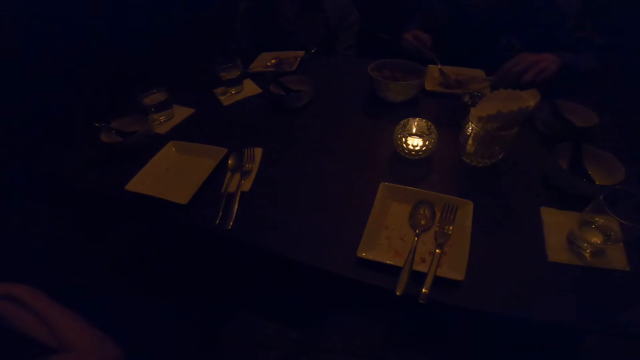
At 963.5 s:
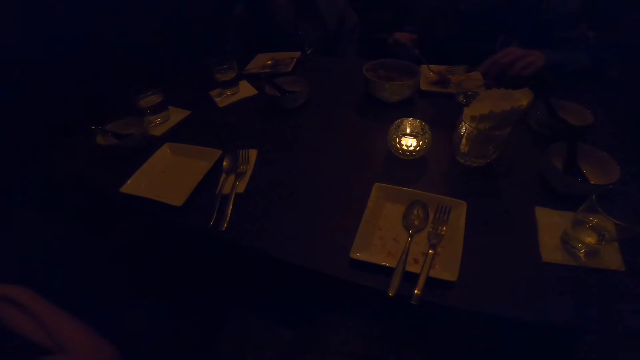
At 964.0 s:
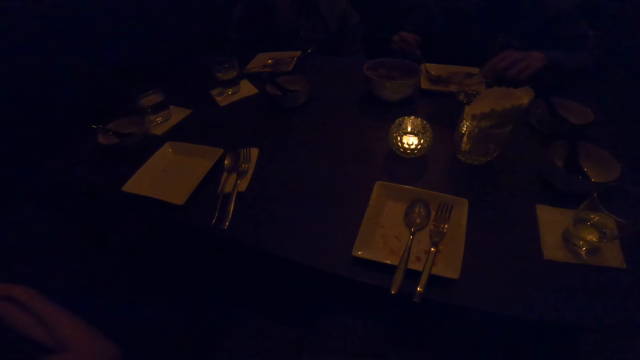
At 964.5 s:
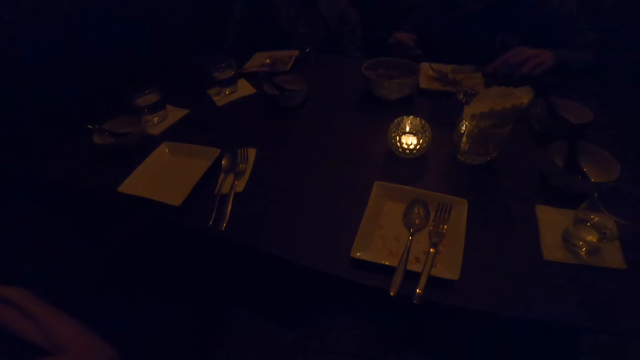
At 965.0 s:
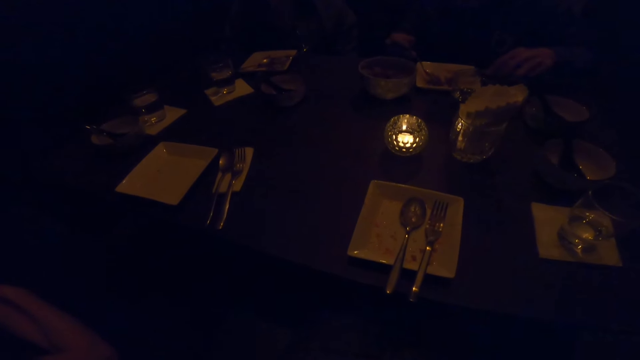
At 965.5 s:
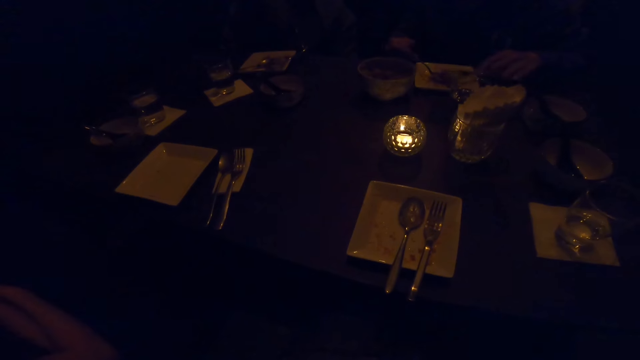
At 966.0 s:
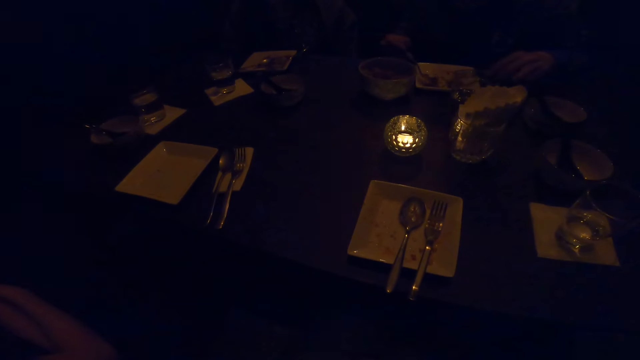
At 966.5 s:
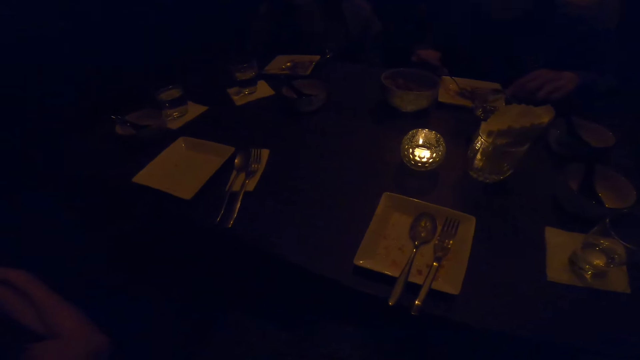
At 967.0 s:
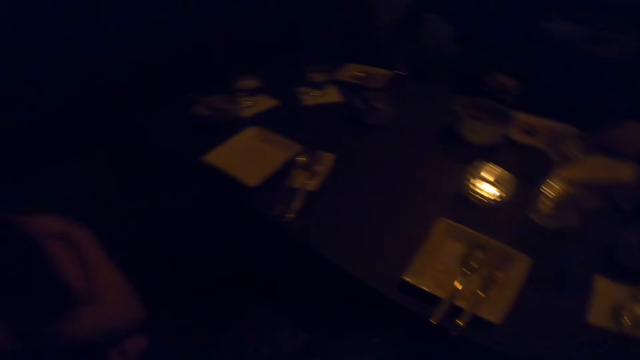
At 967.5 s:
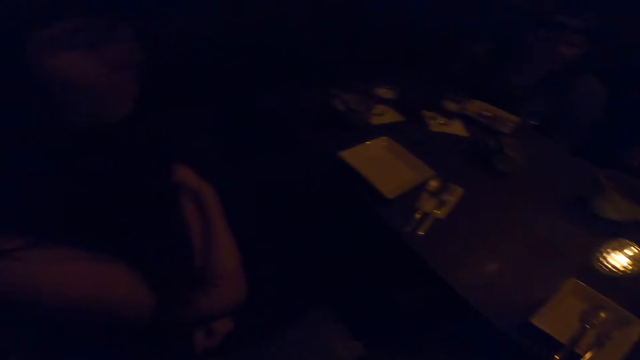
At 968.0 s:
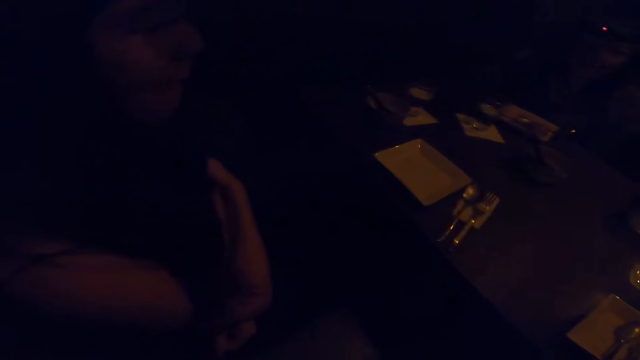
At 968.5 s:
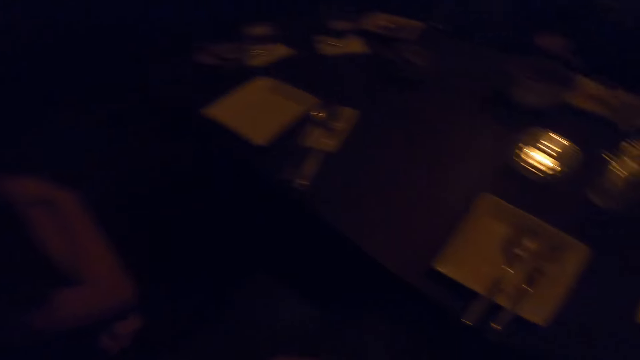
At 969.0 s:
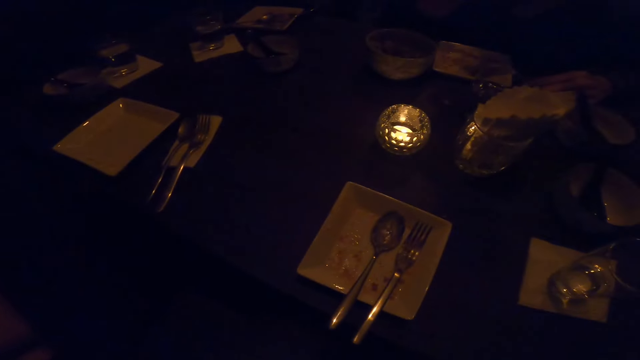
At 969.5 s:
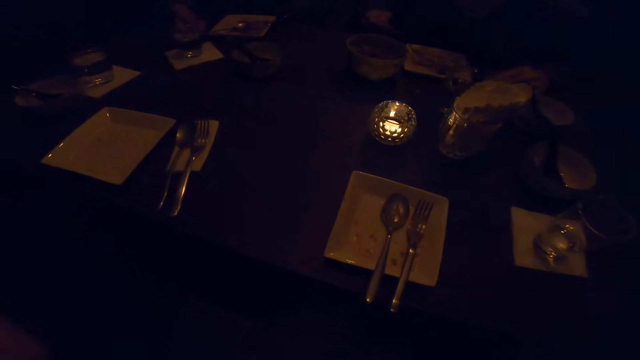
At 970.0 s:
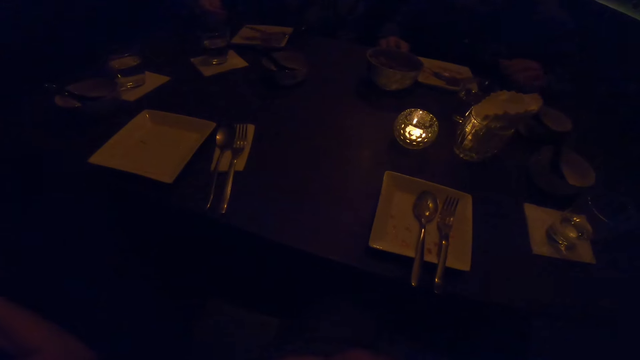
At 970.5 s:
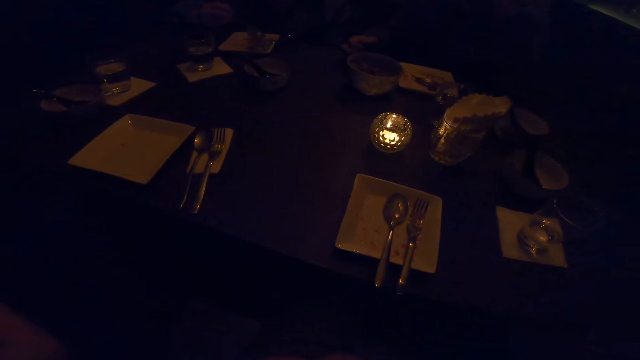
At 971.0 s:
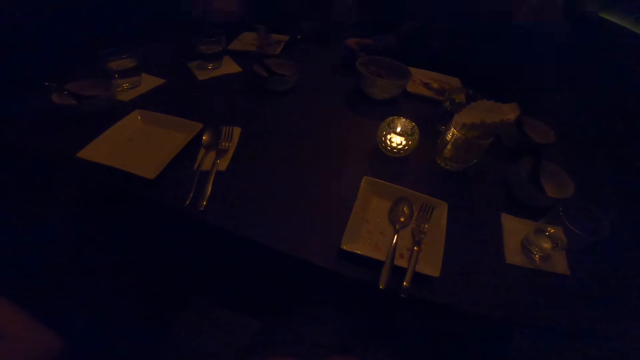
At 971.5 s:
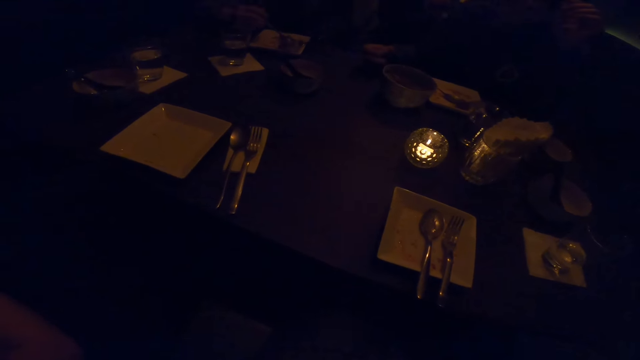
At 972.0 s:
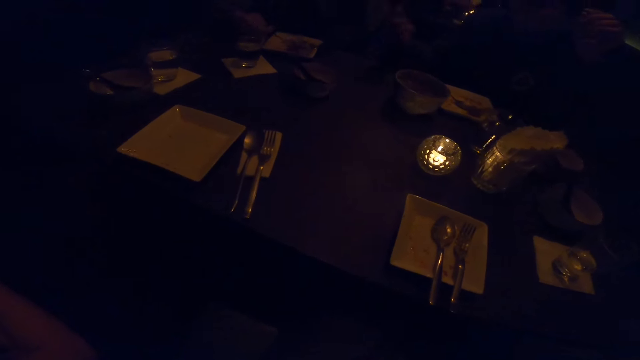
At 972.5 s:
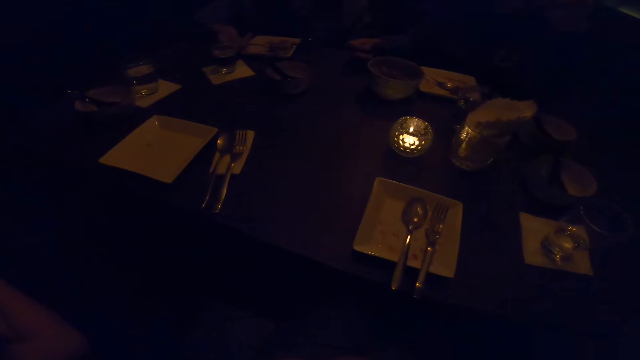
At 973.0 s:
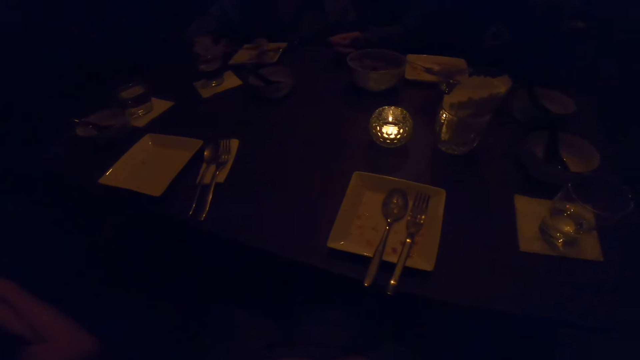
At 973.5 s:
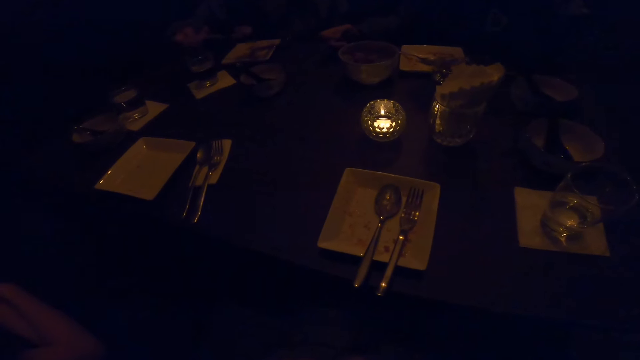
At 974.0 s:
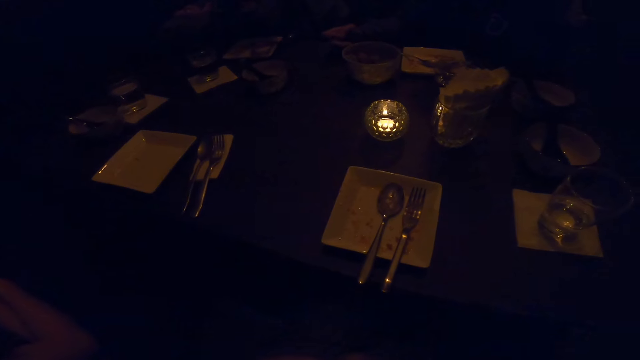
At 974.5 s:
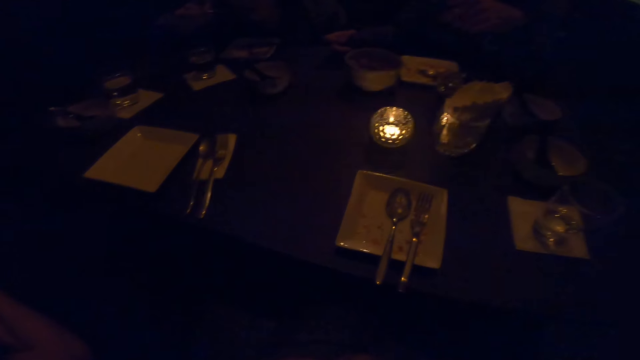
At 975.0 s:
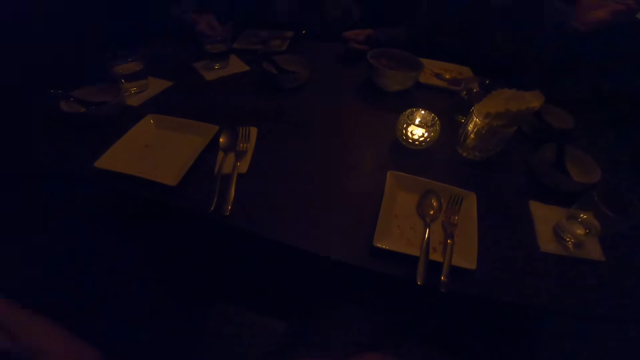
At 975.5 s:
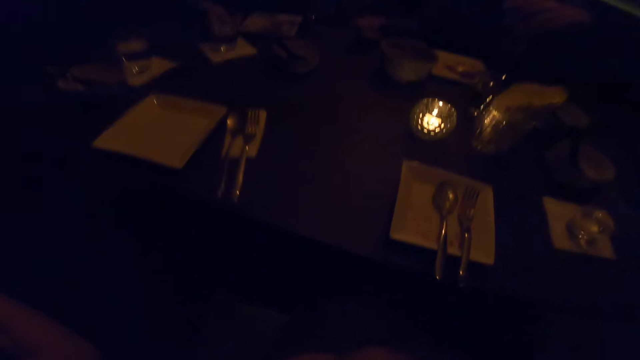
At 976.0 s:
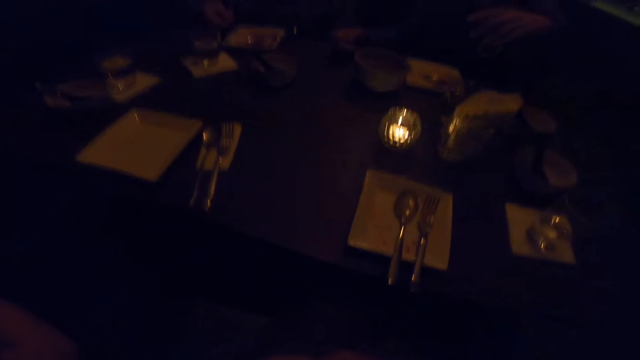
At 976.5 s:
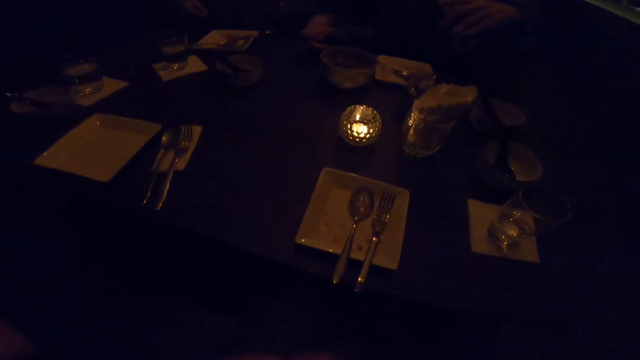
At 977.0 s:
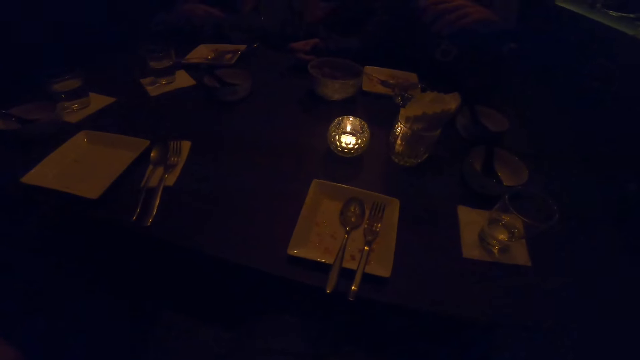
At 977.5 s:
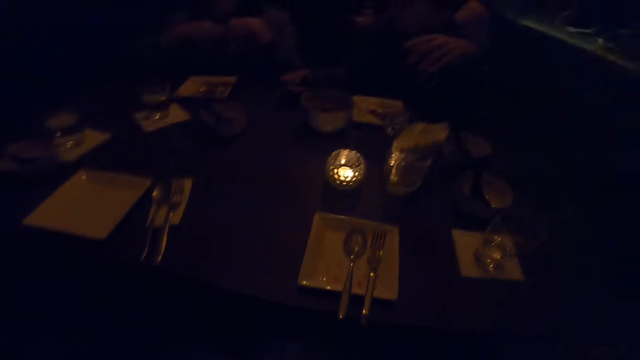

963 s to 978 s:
The man eats from a plate with the spoon in his right hand. The camera wearer laughs. The man stops eating. The man eats the food.

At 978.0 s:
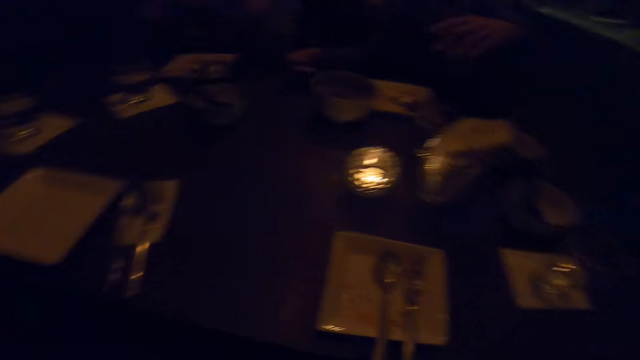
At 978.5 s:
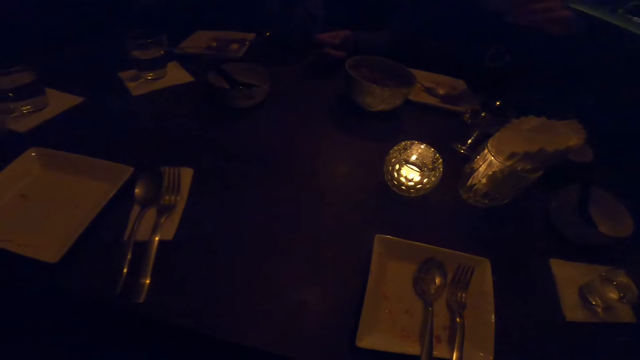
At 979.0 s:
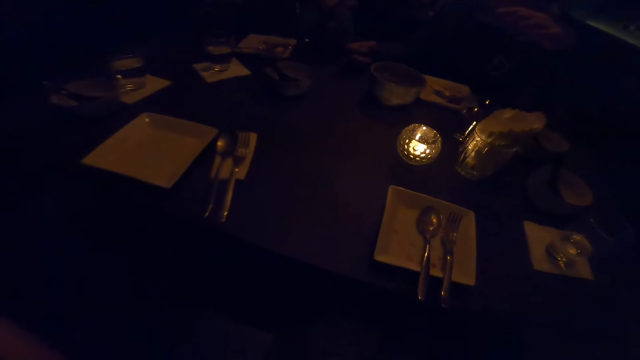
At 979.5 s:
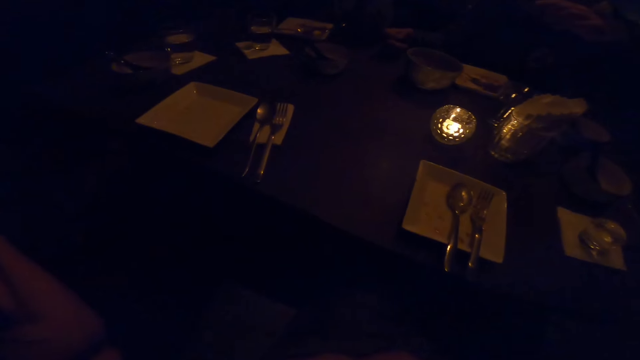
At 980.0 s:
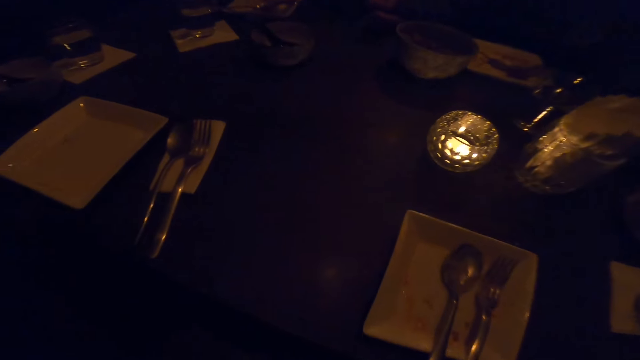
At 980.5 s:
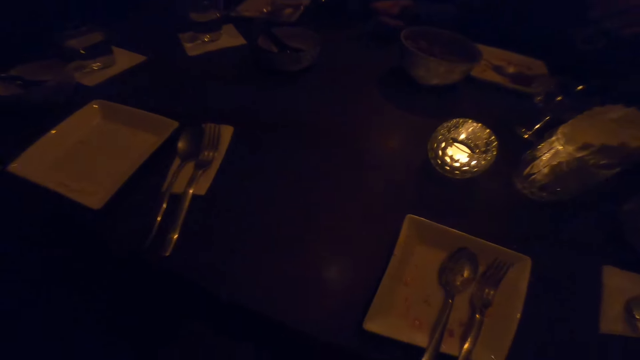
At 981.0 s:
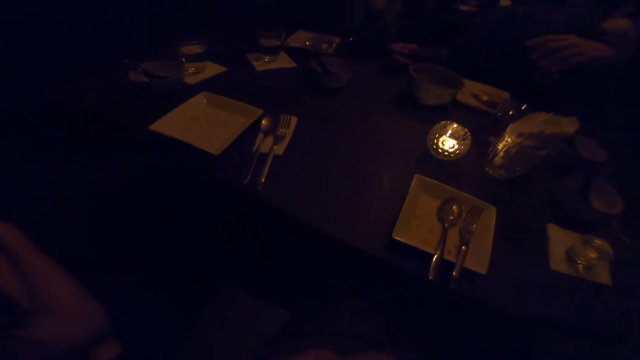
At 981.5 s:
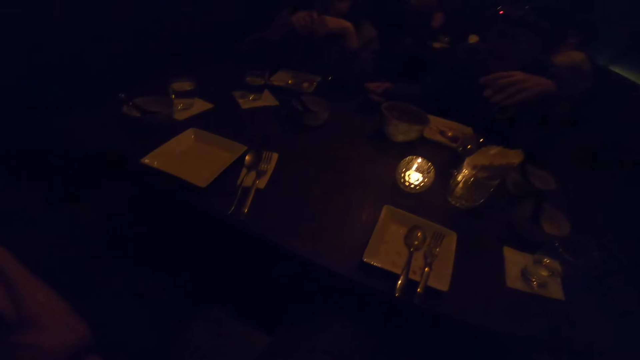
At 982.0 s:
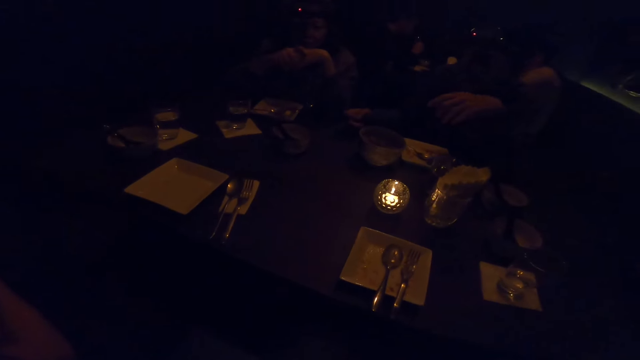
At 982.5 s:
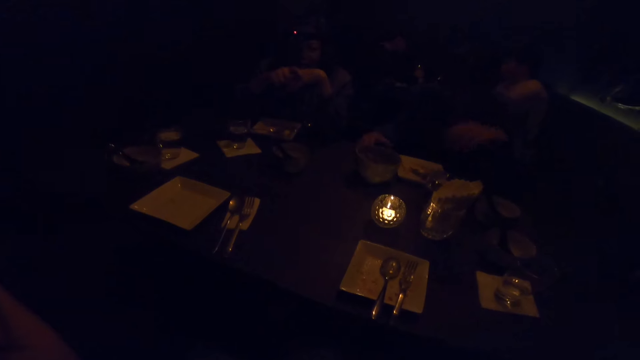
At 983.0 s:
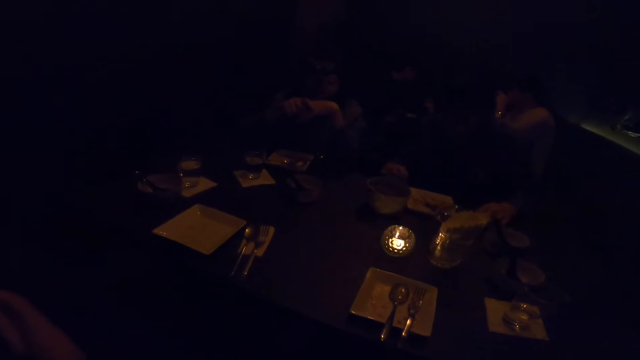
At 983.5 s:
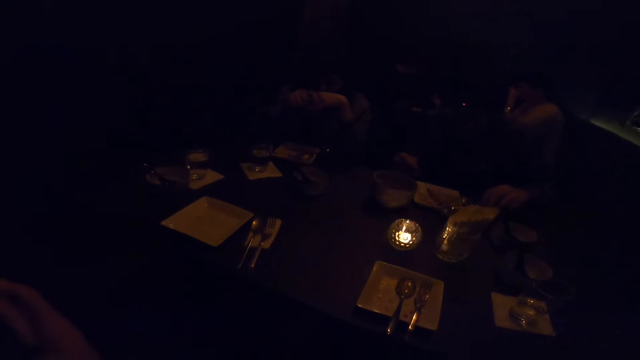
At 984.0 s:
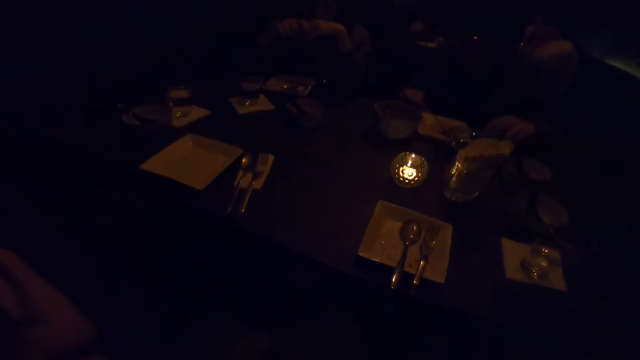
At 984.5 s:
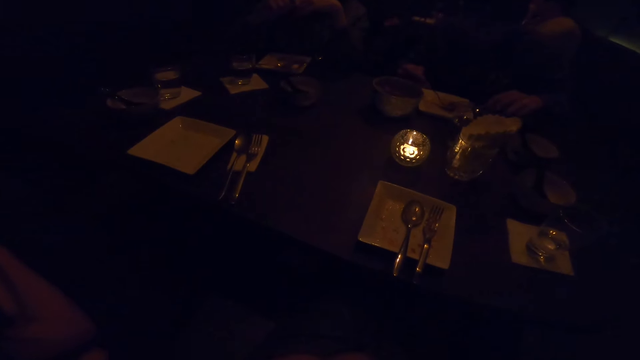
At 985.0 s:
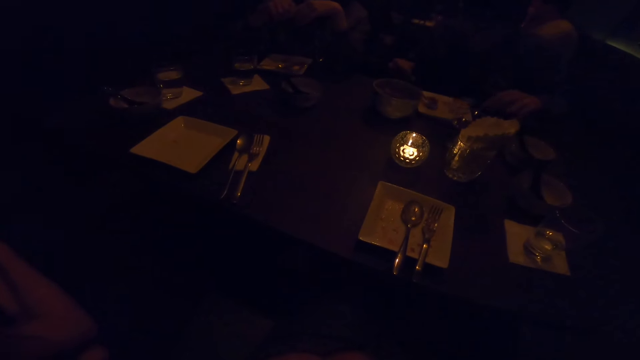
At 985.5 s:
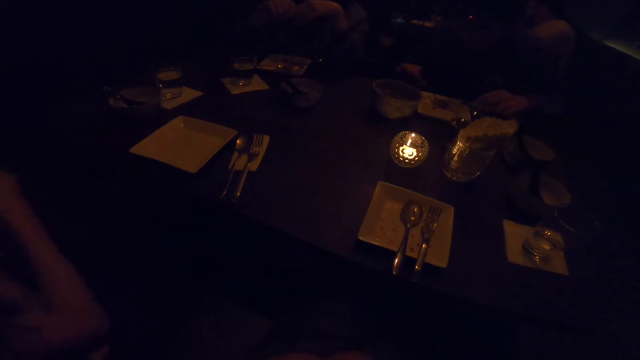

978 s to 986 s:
A woman takes the food. A man eats from a plate with the spoon in his right hand.
